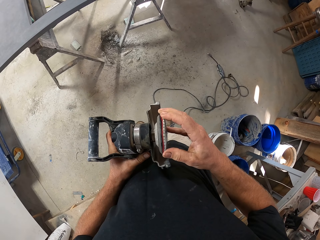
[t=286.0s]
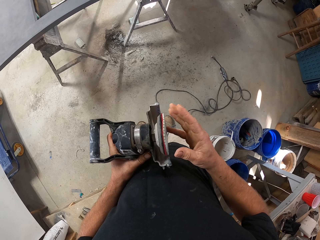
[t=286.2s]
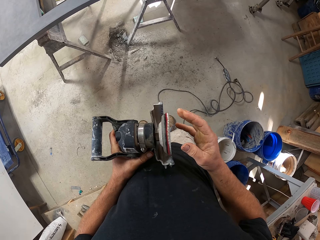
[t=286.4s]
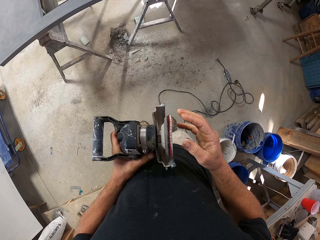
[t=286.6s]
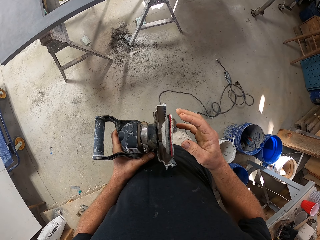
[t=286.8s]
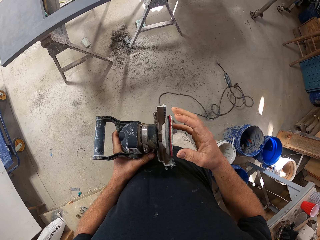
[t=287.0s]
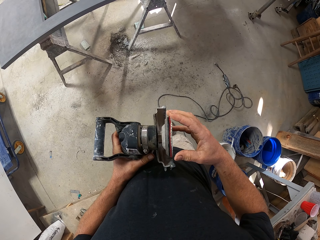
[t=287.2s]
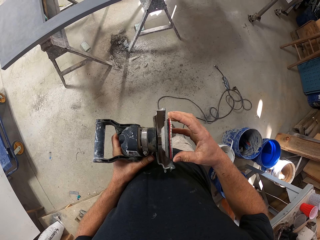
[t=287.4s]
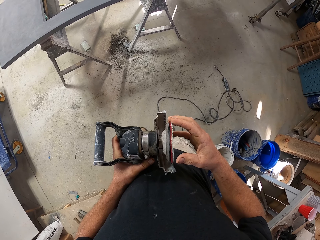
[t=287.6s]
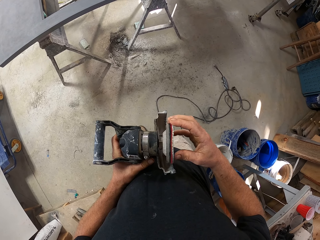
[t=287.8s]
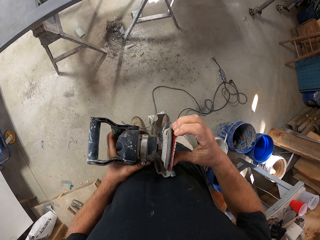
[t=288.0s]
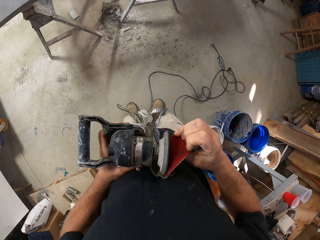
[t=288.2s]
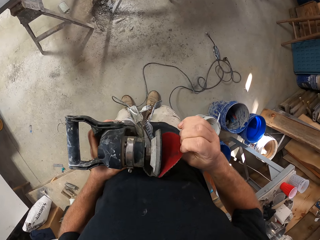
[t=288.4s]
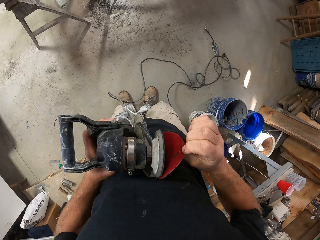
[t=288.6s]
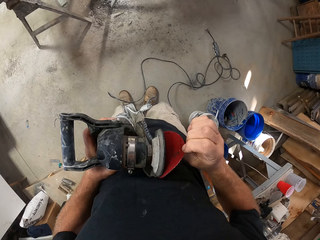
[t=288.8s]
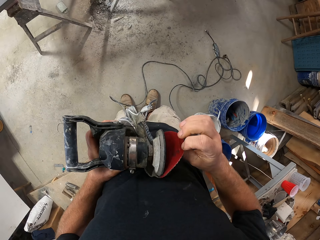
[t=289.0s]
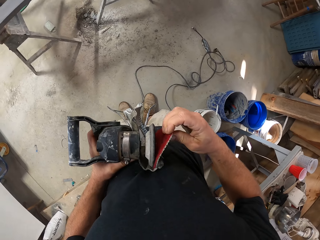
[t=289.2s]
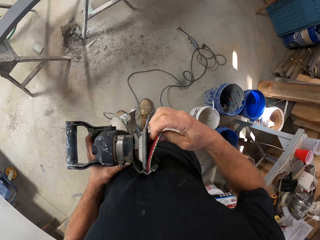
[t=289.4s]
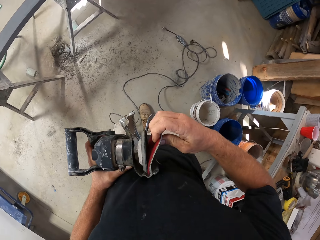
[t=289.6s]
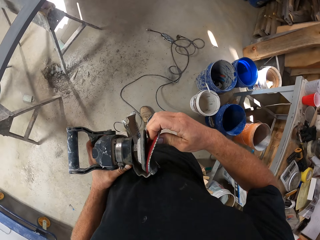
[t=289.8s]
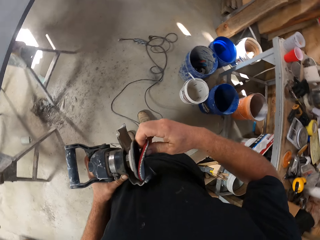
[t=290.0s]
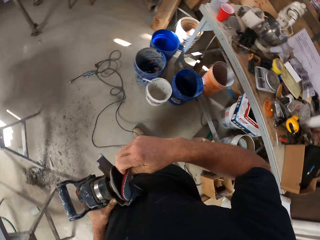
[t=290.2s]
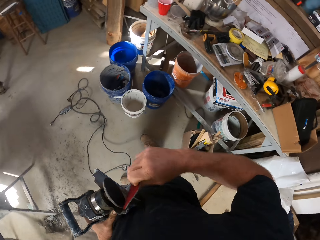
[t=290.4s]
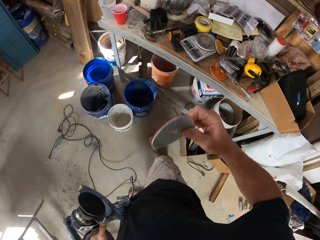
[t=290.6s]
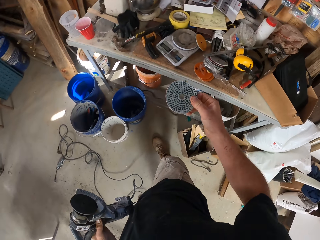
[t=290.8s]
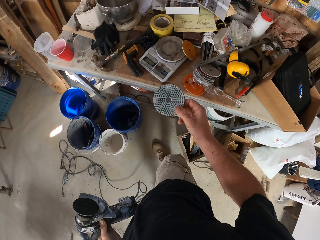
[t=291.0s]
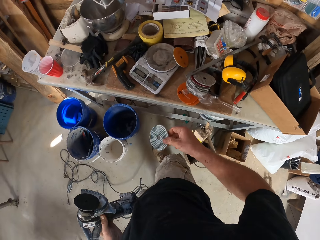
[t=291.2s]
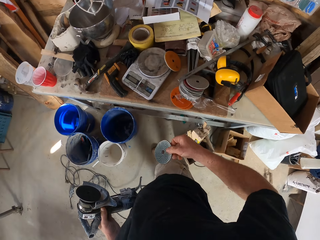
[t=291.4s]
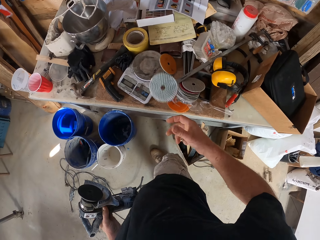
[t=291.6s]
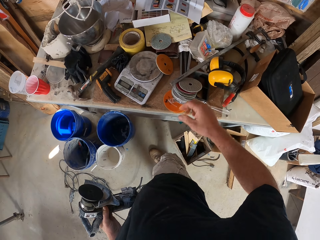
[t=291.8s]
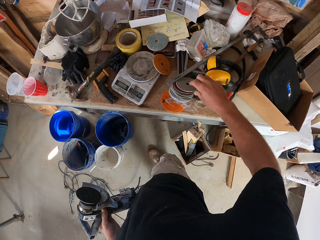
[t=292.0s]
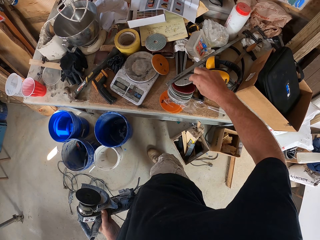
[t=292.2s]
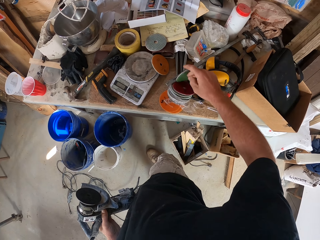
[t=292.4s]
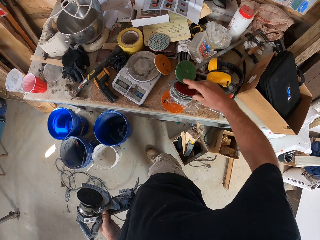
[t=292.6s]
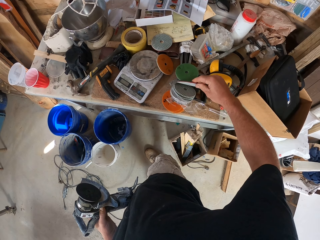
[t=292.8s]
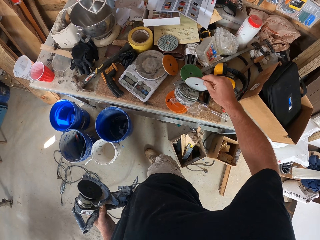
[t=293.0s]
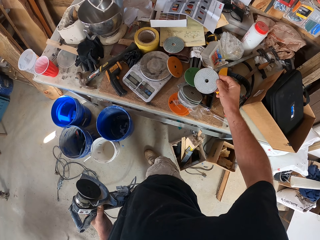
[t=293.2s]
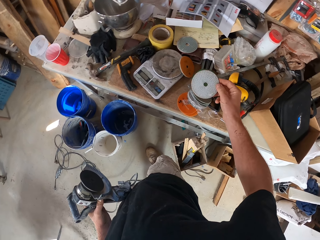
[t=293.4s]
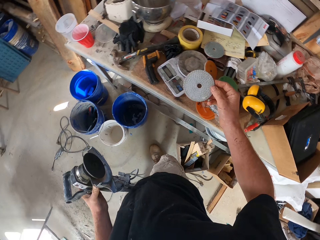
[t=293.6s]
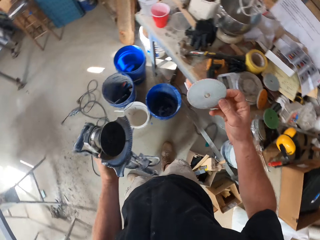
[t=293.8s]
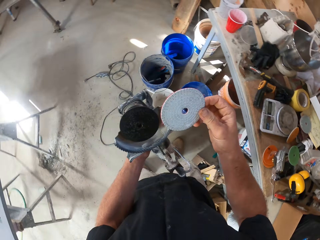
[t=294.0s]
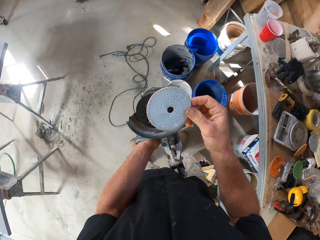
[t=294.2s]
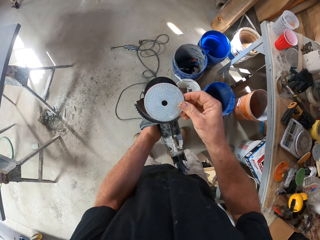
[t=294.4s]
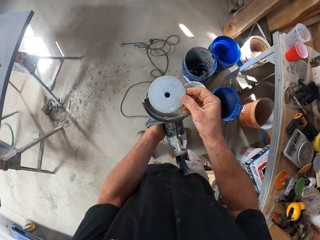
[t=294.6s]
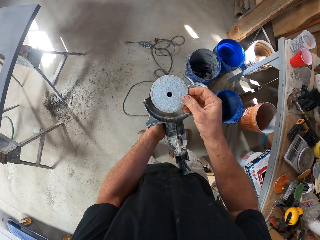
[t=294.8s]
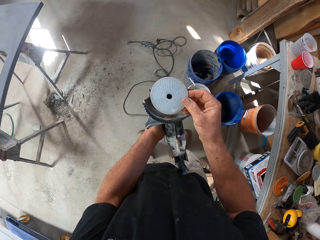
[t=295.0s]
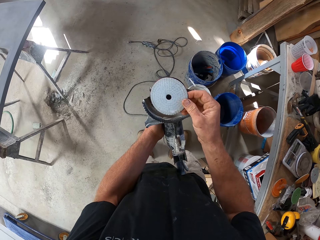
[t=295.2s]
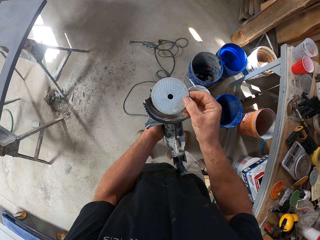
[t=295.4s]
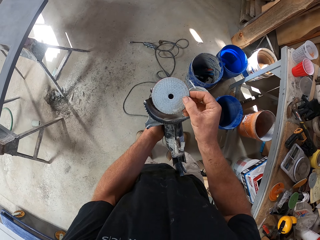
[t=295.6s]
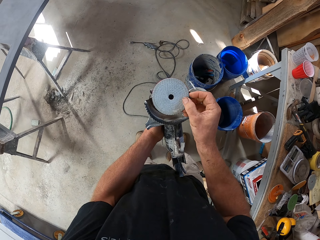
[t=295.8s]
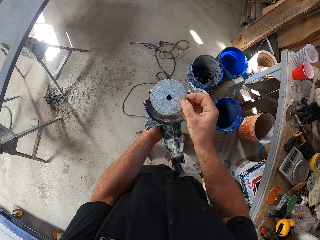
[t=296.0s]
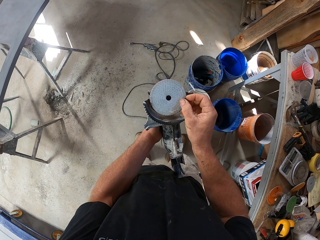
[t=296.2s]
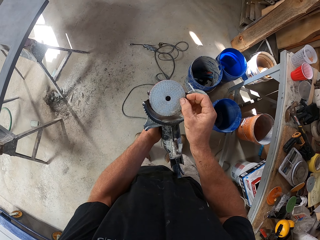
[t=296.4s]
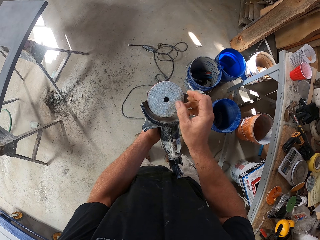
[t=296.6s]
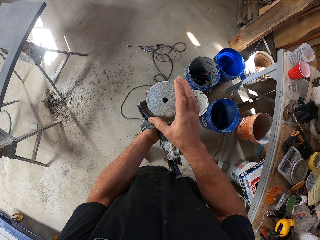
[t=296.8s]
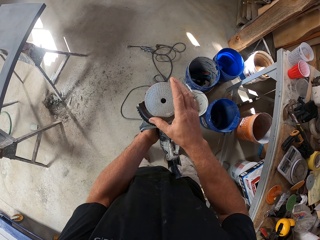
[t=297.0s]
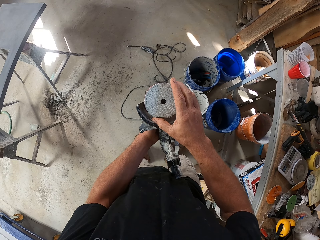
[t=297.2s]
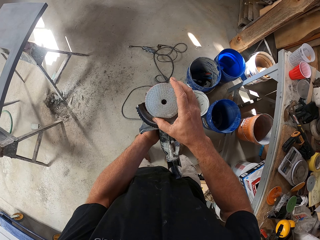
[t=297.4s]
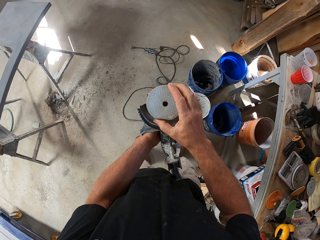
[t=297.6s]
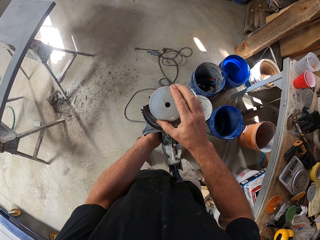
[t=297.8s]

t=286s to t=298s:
The camera wearer removes the sander or sander pad from the sanding machine. He throws the sander on the workbench. He lifts a sander. He picks a sander from the other sanders. He attaches the sander to the sanding machine.

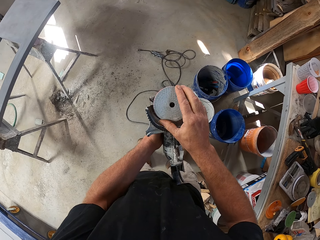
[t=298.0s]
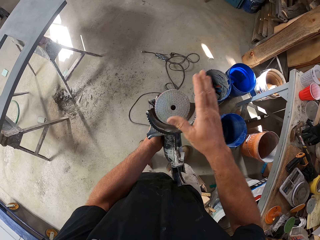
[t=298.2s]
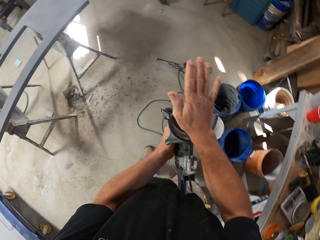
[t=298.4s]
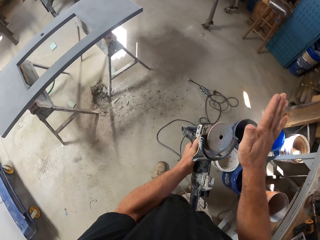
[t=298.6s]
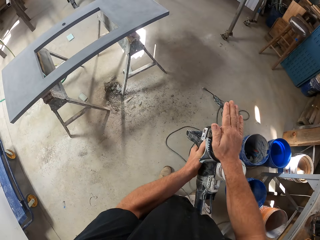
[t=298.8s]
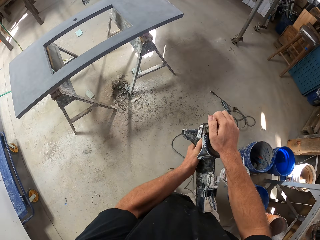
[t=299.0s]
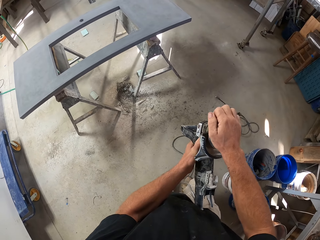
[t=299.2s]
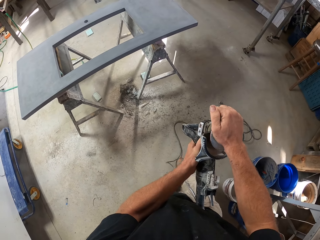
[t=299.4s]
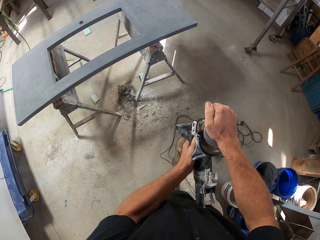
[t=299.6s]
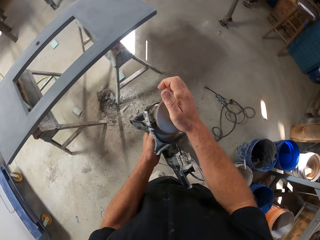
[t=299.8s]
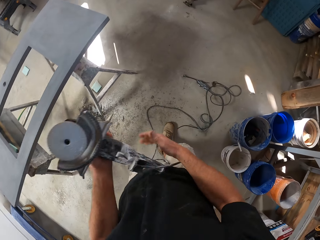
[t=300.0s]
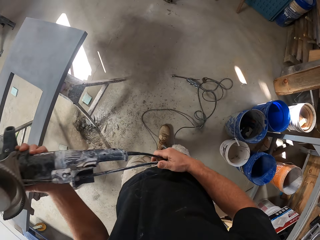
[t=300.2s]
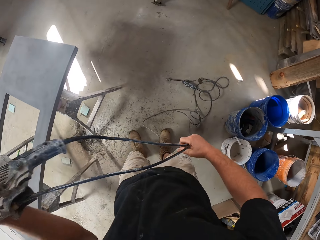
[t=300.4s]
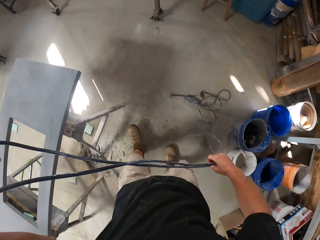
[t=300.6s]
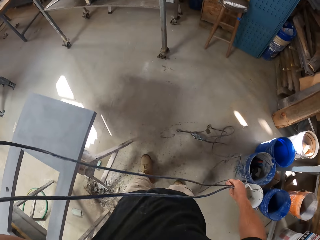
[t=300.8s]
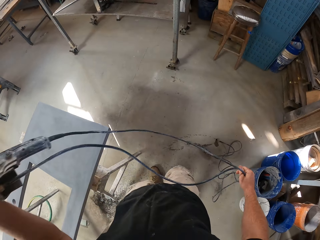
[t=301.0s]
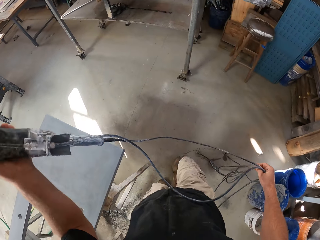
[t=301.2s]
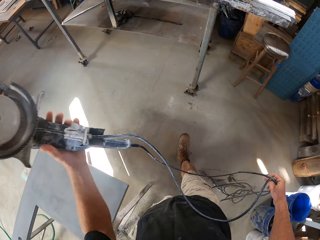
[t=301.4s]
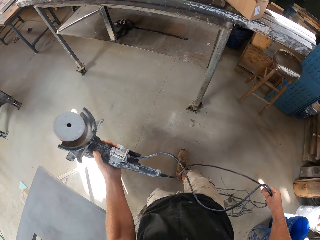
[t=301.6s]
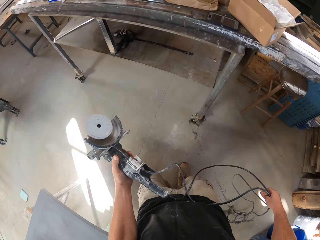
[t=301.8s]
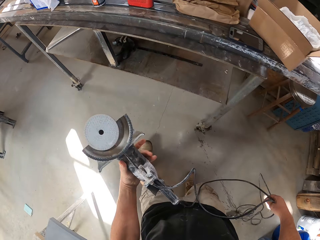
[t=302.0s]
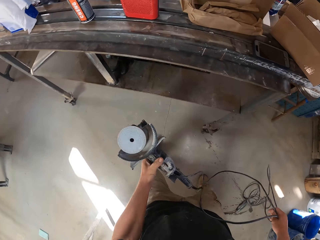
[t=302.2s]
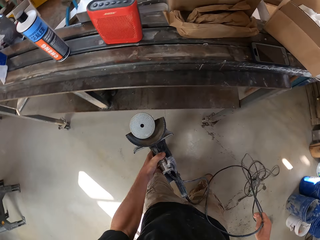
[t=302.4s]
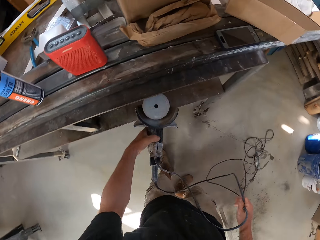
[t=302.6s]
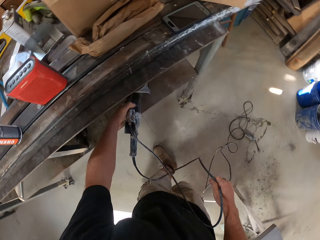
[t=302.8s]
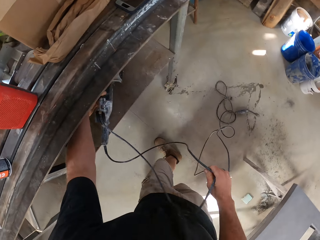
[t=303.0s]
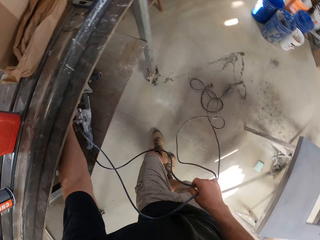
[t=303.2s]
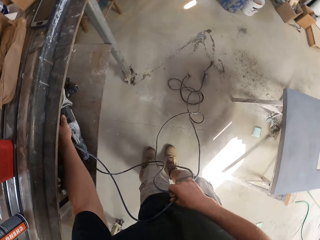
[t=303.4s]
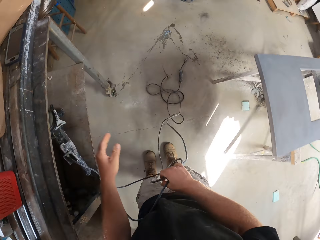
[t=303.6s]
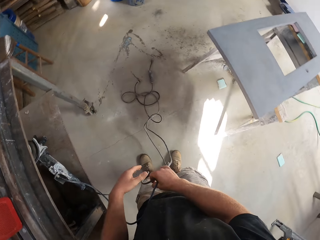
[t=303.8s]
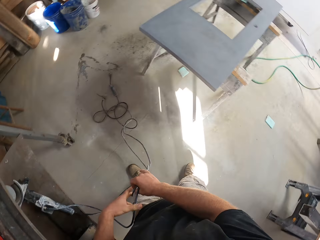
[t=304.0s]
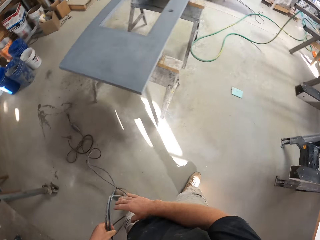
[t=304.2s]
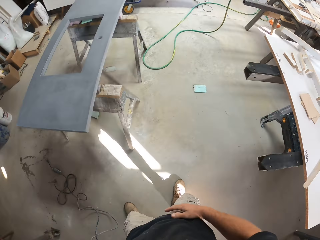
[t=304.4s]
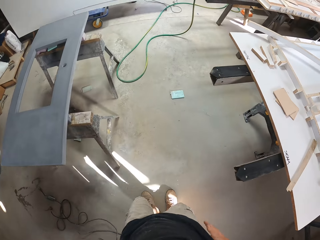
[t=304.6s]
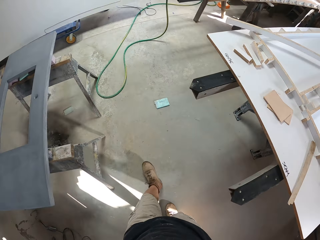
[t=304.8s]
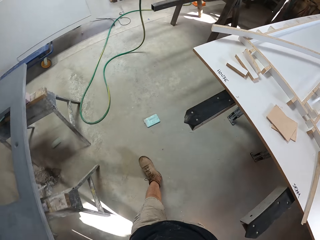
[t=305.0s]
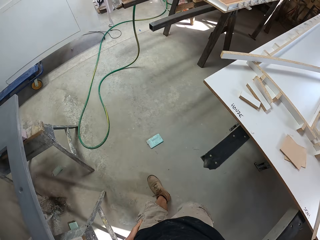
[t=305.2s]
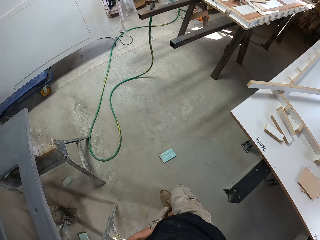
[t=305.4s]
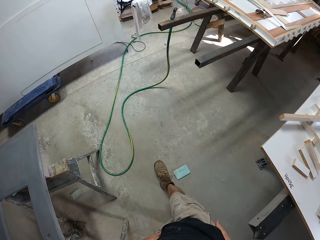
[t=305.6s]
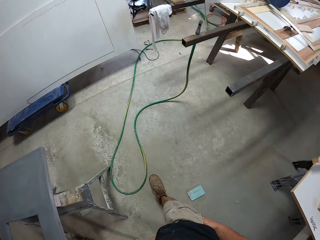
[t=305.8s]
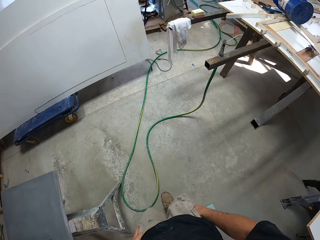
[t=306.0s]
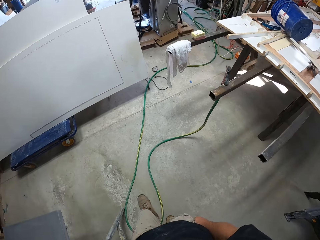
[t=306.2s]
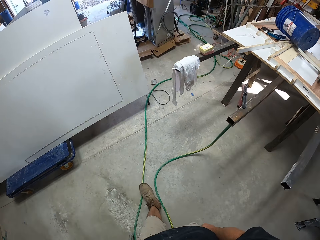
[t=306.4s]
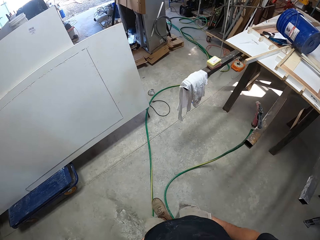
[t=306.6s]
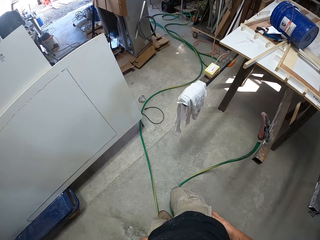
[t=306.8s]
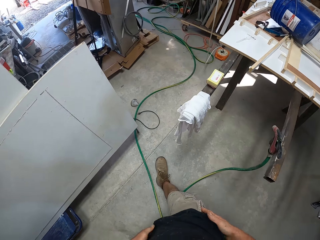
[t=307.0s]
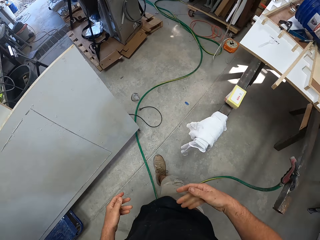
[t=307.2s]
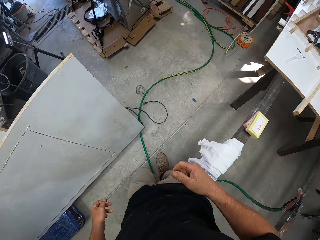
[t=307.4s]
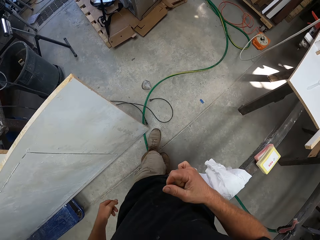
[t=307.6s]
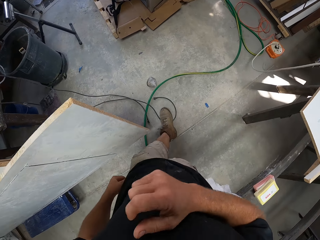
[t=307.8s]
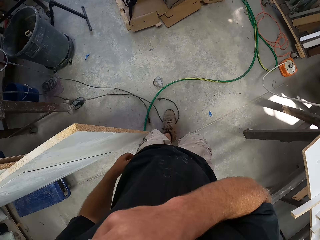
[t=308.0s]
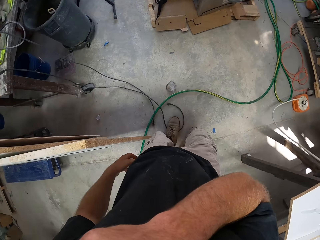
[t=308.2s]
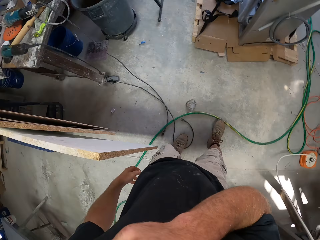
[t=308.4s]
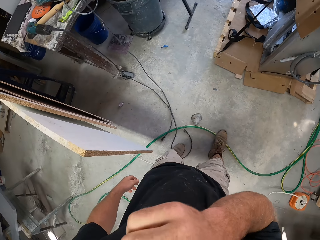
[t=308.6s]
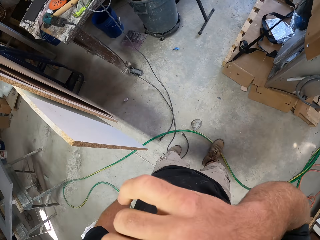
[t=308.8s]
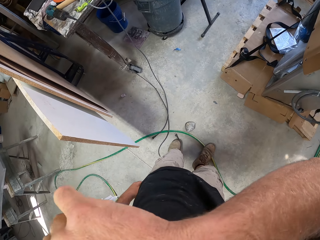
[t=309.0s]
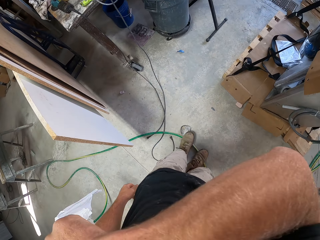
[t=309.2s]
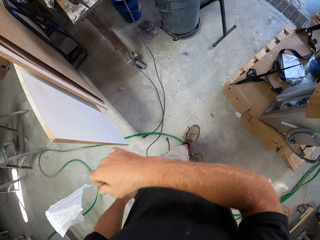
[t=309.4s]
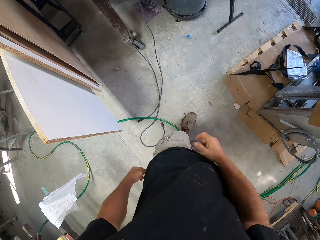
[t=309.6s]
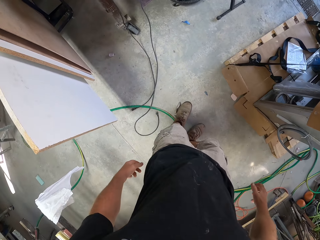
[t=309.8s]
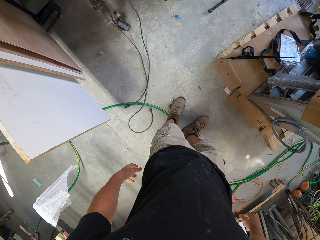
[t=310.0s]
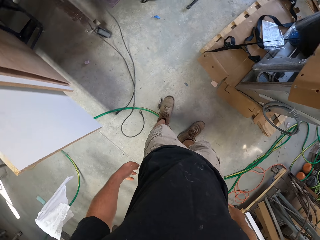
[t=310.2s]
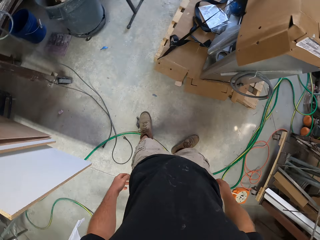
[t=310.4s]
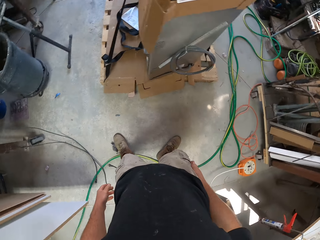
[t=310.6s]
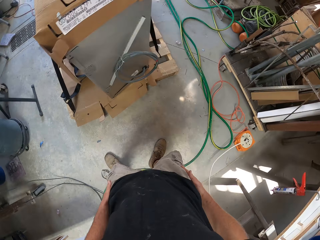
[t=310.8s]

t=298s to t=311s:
The camera wearer hits the sander. He presses the sander on the sanding machine. He pulls the cable. He moves his hand across the cable of the sanding machine. He walks around the workshop. He drops the sanding machine on a shelf. He walks around the workshop. He puts his hand in his pocket. He lifts his hand. He touches his face. He looks around the workshop.
